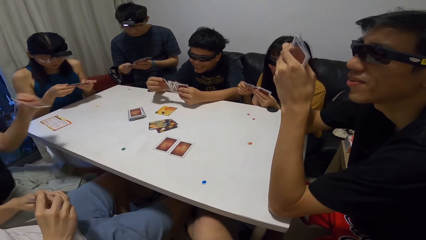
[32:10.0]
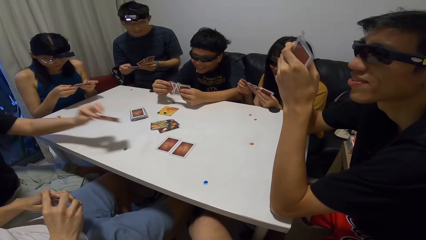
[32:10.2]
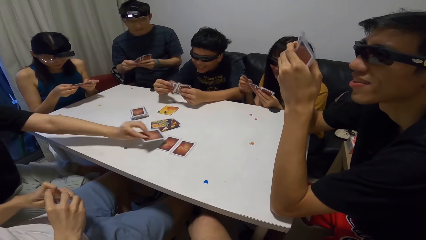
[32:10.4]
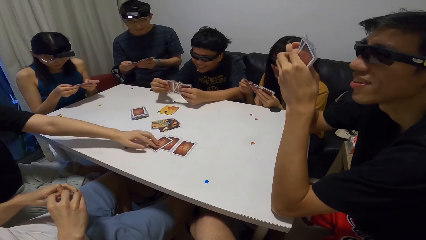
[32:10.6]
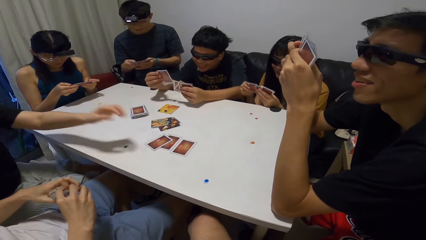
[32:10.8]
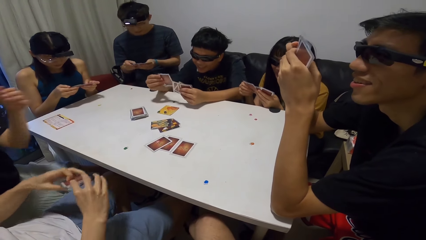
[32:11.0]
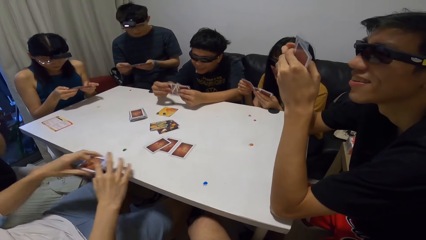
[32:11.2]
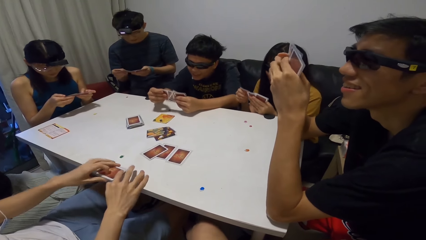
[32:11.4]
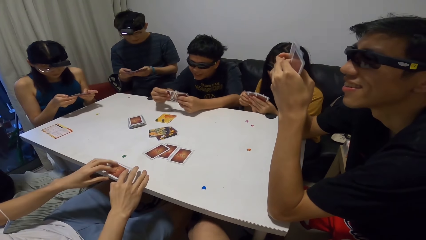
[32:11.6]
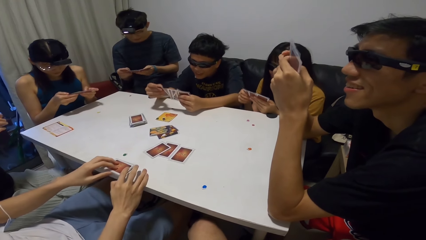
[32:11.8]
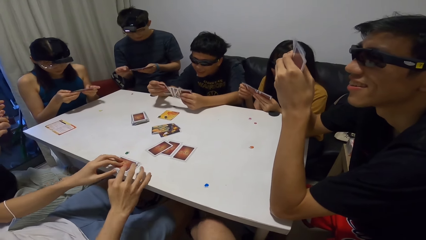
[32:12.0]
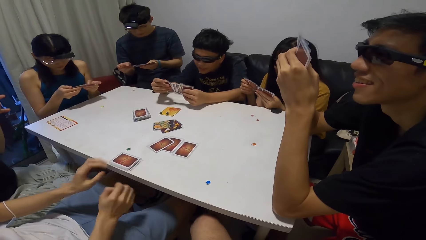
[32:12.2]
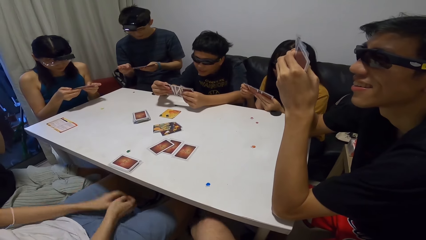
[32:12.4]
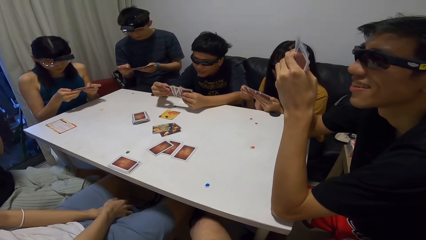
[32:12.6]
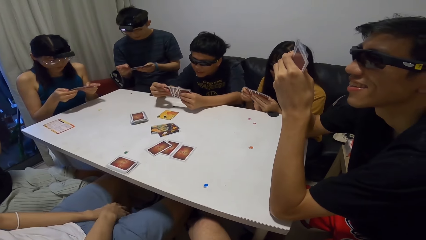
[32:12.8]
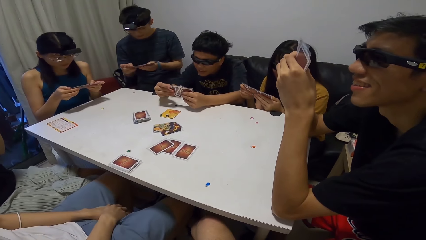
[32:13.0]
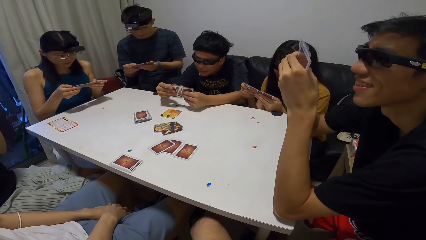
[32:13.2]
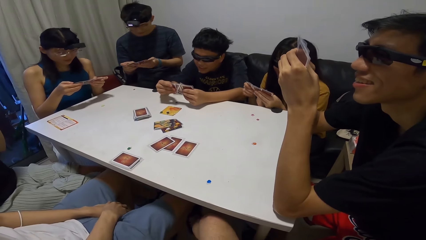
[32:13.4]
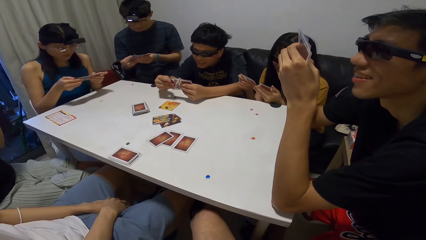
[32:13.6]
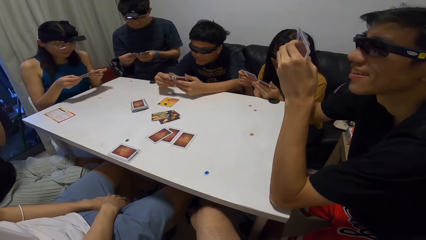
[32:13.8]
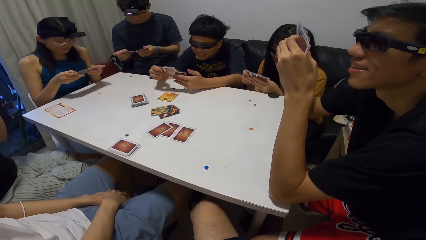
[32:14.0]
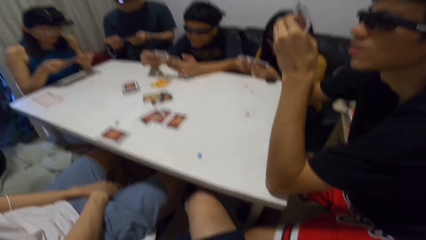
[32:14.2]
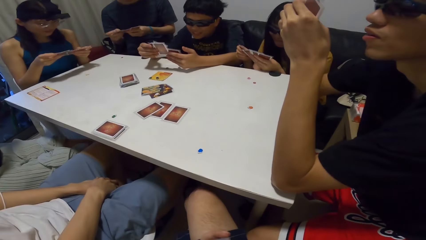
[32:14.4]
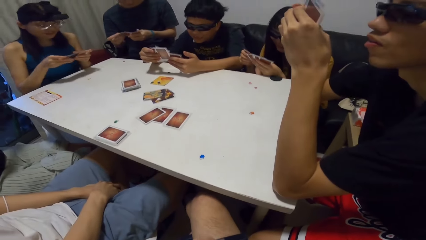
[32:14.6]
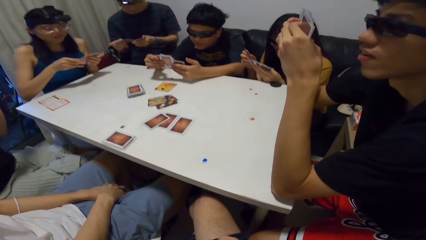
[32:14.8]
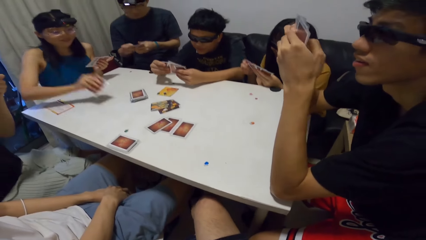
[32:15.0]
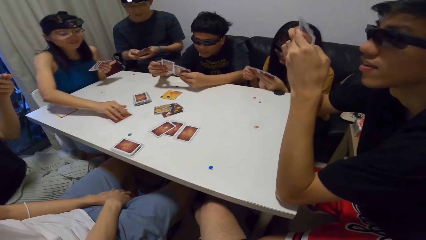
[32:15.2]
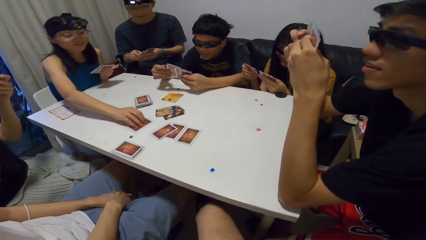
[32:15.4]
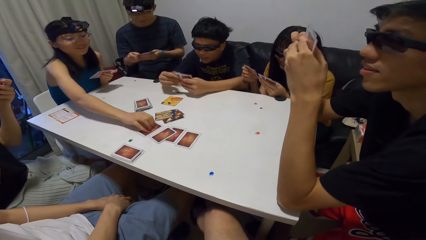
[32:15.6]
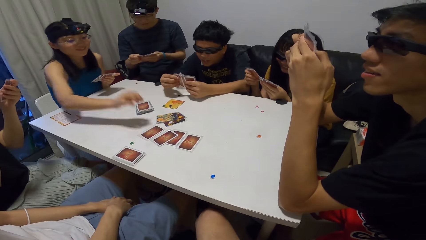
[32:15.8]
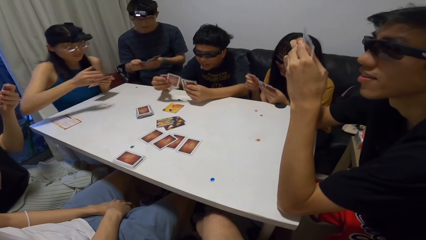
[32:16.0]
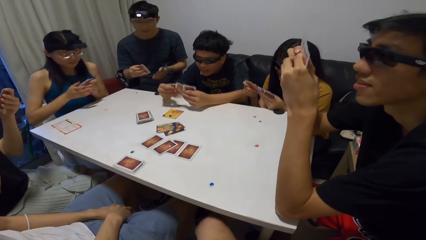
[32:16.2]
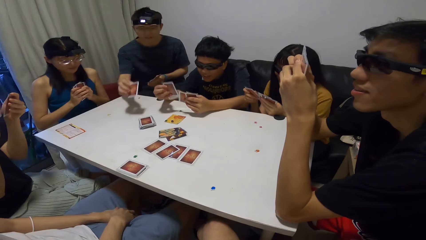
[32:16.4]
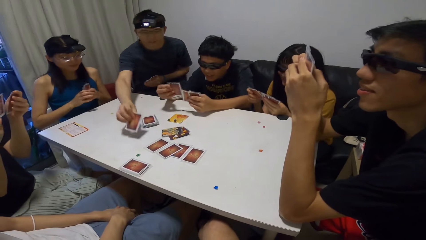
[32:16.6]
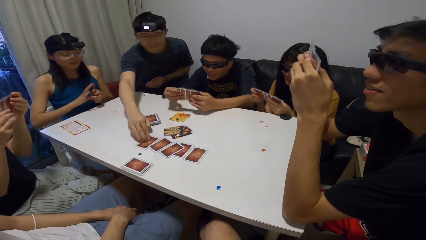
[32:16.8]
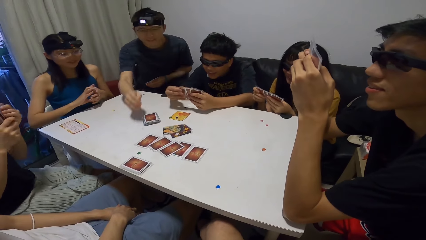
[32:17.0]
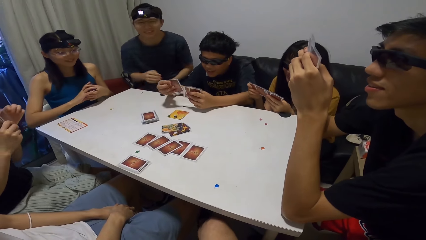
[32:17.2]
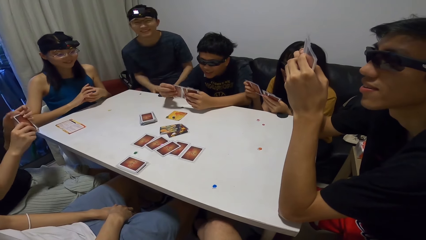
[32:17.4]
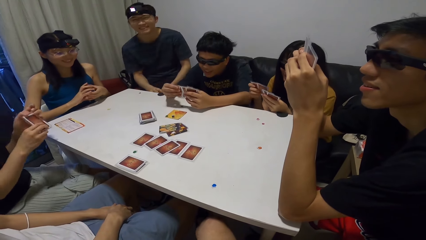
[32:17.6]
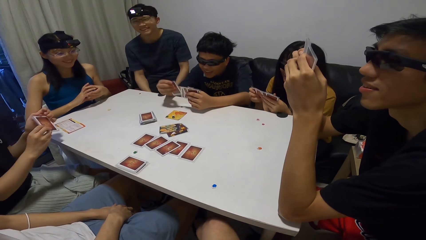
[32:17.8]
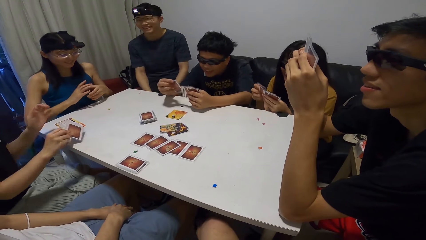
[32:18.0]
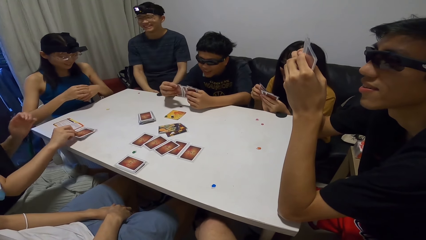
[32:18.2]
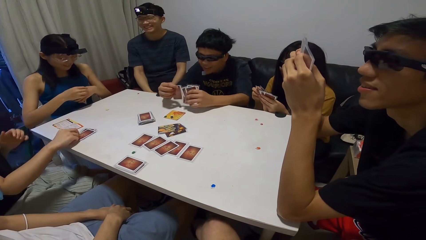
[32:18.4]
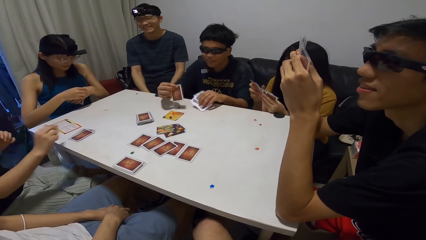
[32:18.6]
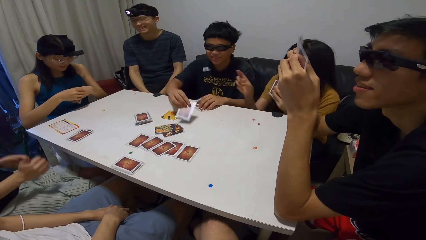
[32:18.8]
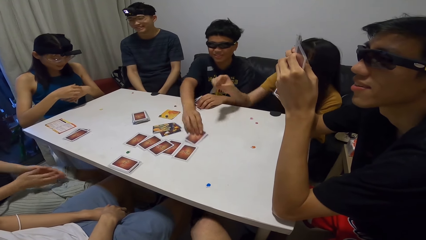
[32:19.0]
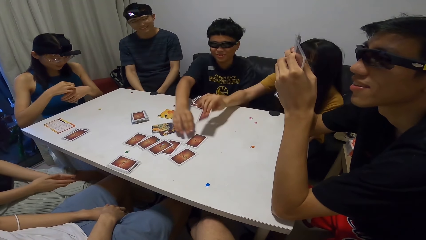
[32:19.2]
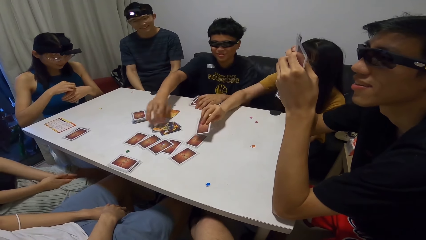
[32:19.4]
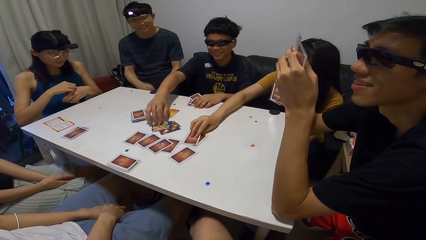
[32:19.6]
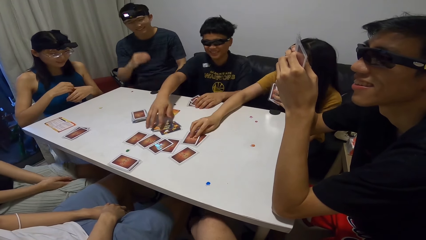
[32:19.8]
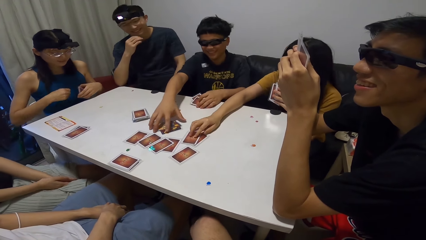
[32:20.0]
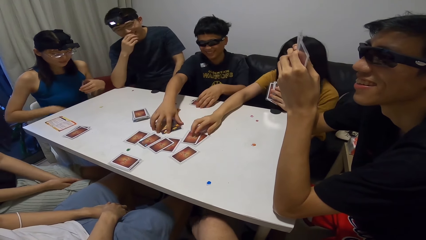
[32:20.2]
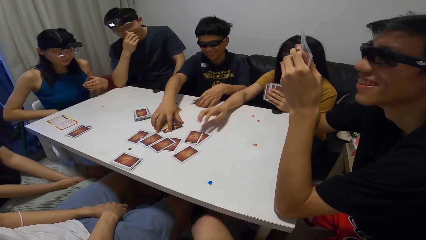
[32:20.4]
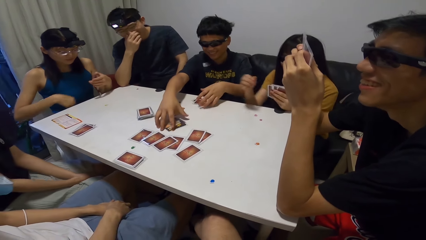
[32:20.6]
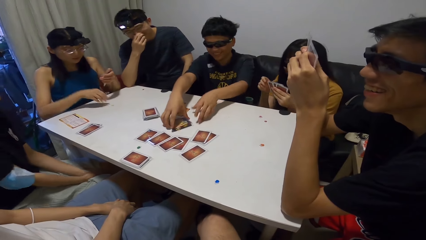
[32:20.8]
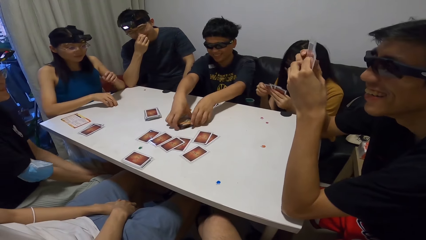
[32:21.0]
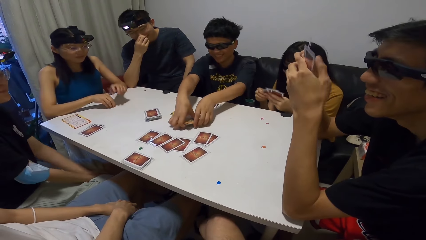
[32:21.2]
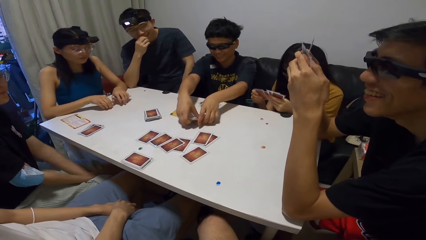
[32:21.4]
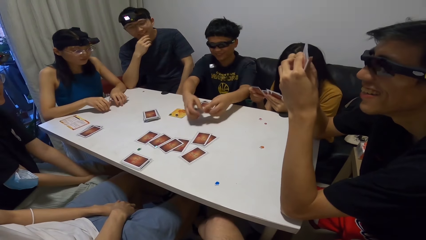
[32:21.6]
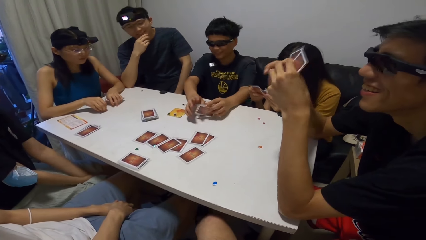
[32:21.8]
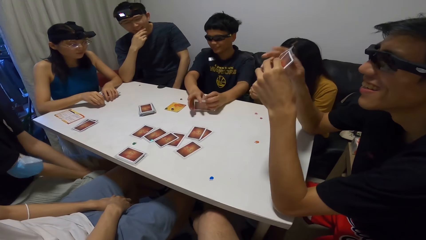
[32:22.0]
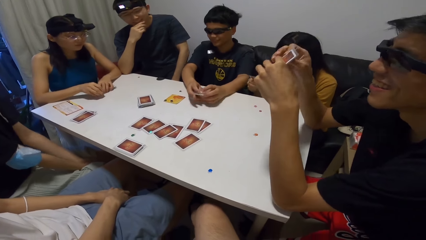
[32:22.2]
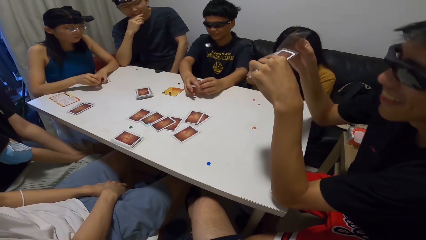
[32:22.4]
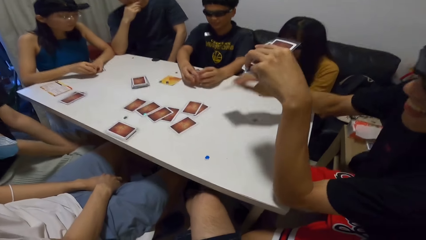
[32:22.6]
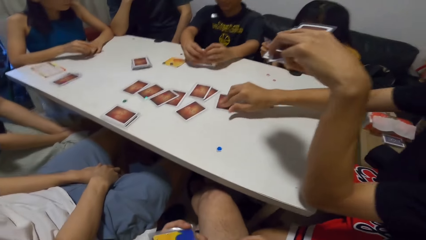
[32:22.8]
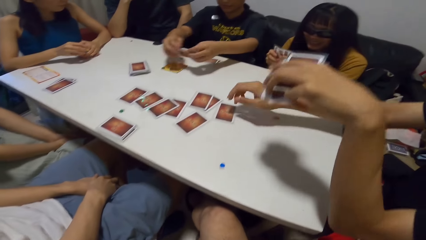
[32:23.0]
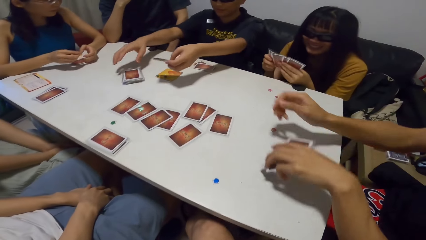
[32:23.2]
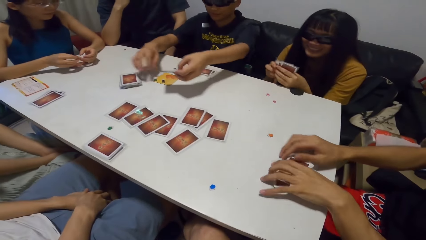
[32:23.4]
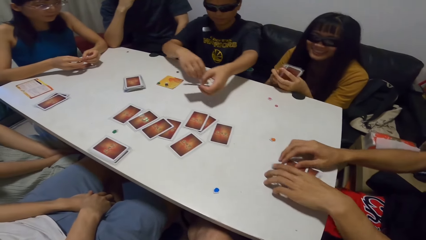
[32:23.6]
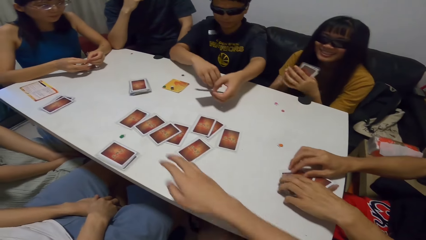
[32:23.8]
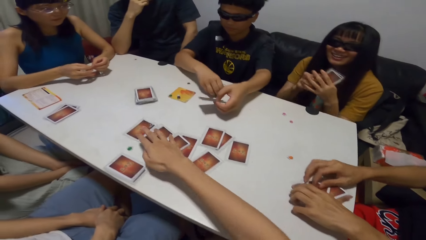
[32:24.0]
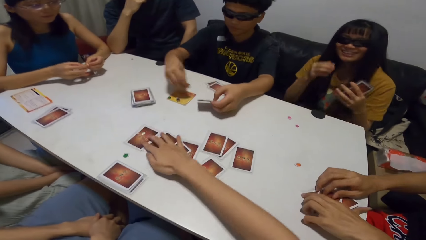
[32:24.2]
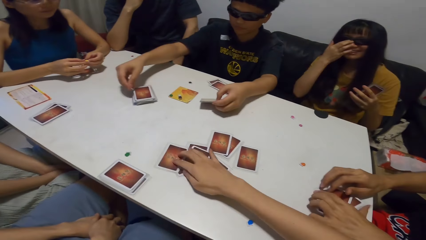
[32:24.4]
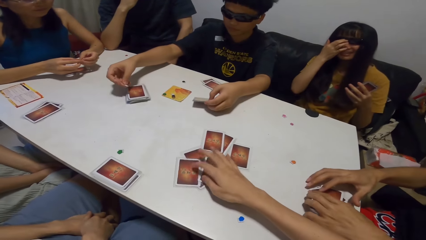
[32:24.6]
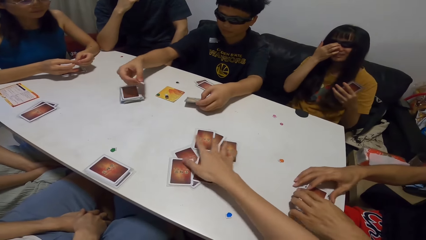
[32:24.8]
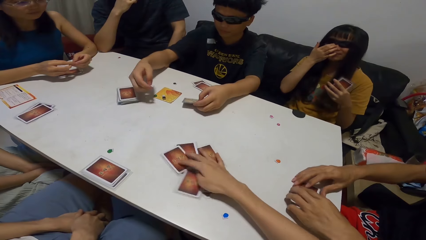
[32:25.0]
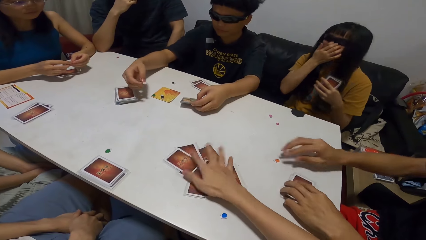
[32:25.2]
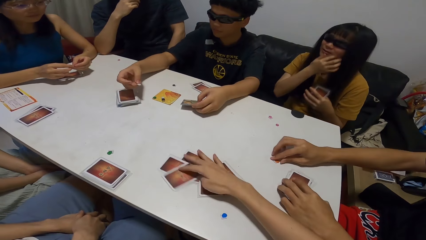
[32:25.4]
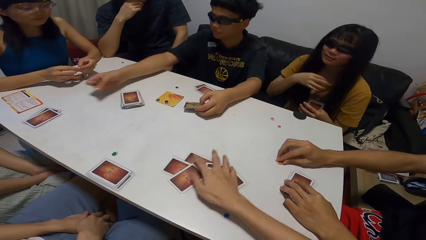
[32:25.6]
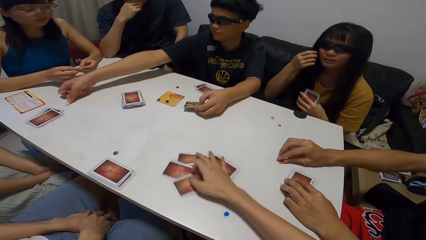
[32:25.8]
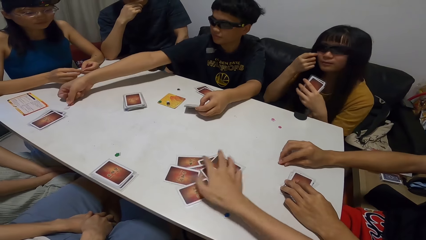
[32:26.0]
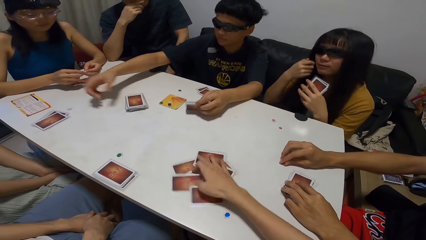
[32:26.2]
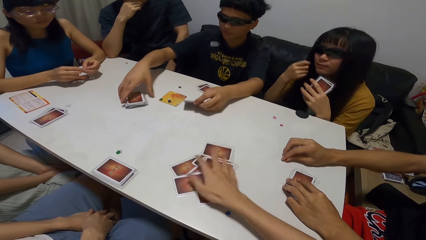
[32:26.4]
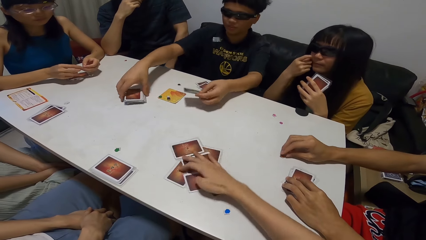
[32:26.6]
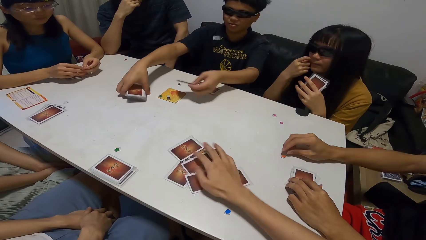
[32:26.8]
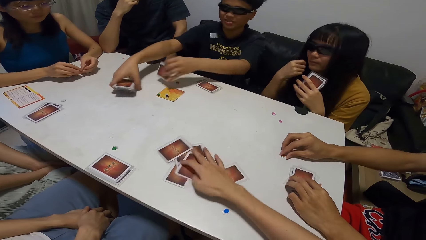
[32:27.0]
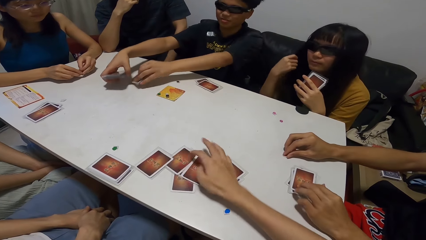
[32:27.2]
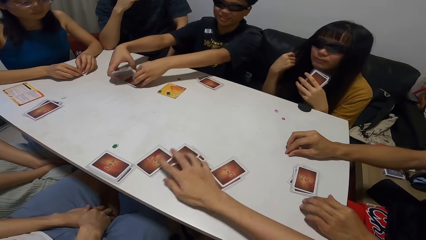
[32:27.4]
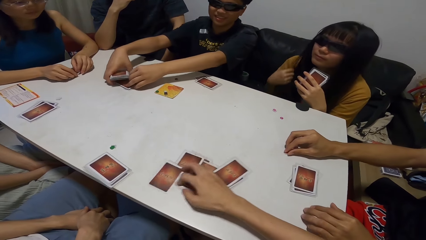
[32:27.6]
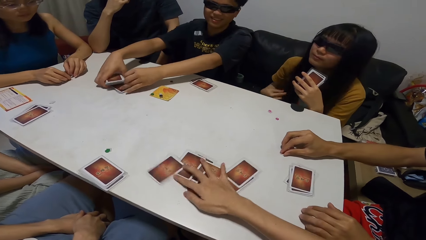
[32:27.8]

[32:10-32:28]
A man drops a card on the table. A second man places cards on the table. A lady drops a card on the table. A third man drops a card on the table. The first man places cards on the table. A fourth man drops a card on the table. A fifth man drops a card on the table. A woman places a card on the table. The fourth man packs cards from the table. The fifth man picks up some cards. A sixth man drops a card on the table. The camera wearer rubs cards on the table. The fifth man picks up an object. The camera wearer pulls the cards on the table. The fifth man drops a paper in front of the first man. Another lady scratches her face. The sixth man picks up a dice from the table. The camera wearer shuffles the cards.
